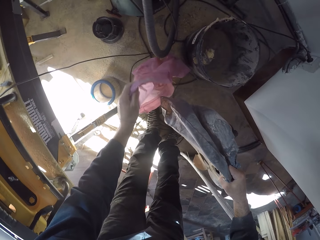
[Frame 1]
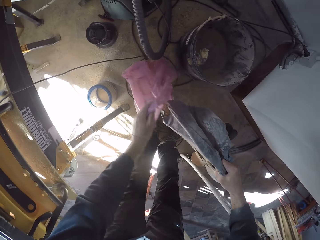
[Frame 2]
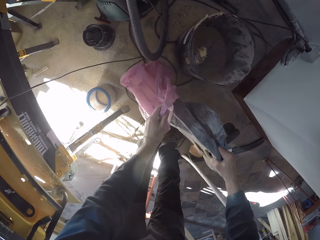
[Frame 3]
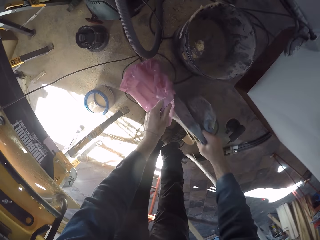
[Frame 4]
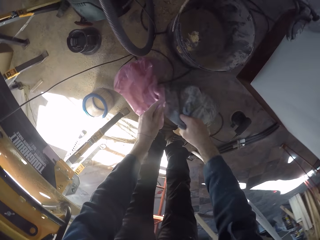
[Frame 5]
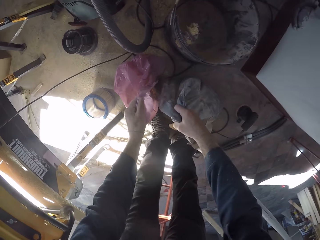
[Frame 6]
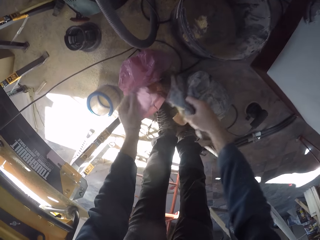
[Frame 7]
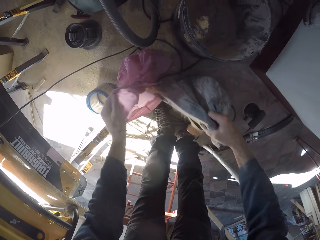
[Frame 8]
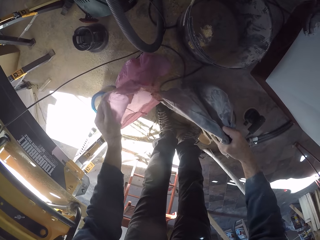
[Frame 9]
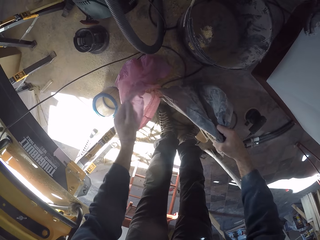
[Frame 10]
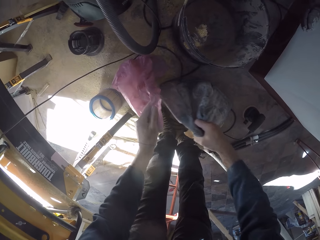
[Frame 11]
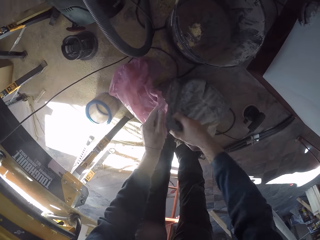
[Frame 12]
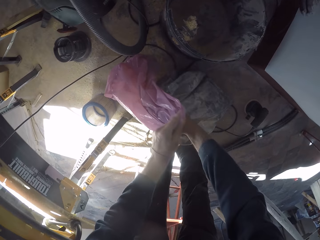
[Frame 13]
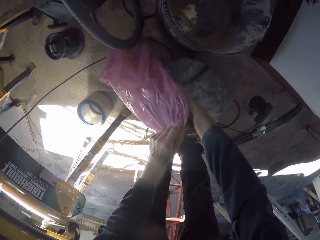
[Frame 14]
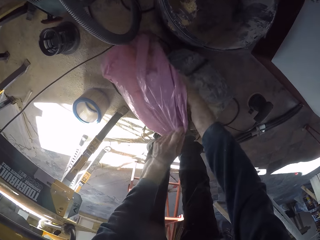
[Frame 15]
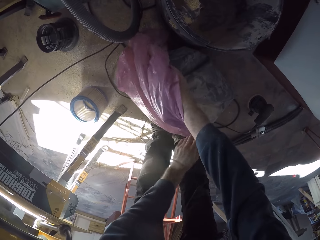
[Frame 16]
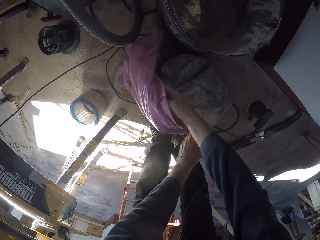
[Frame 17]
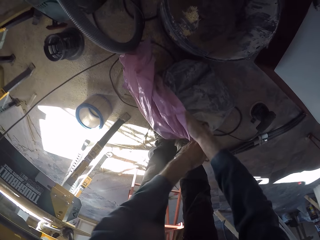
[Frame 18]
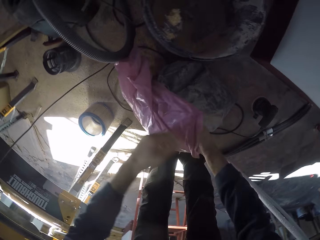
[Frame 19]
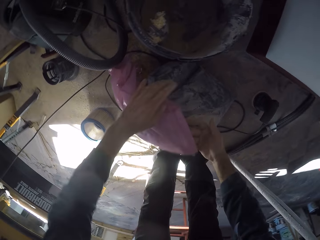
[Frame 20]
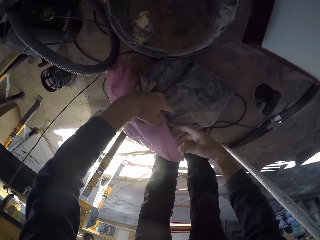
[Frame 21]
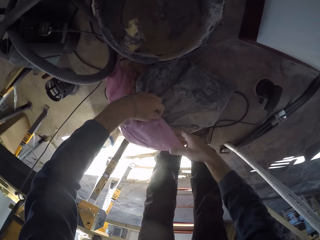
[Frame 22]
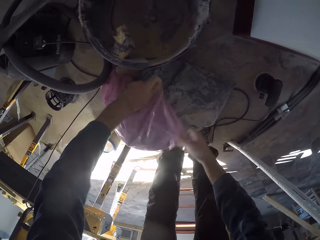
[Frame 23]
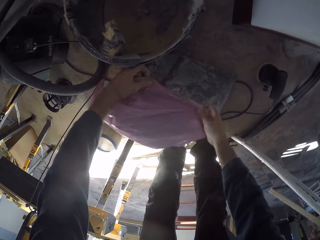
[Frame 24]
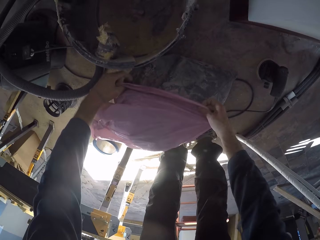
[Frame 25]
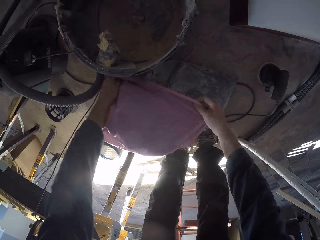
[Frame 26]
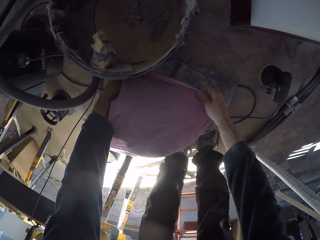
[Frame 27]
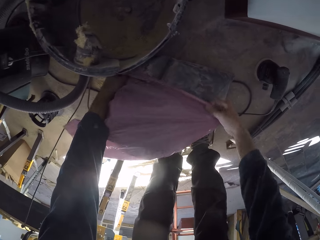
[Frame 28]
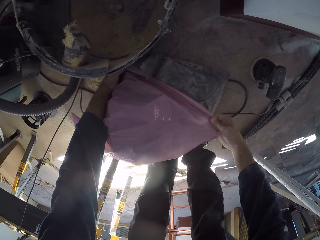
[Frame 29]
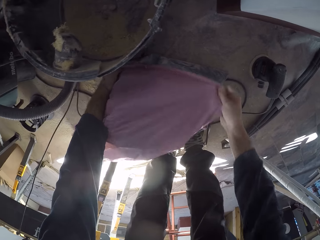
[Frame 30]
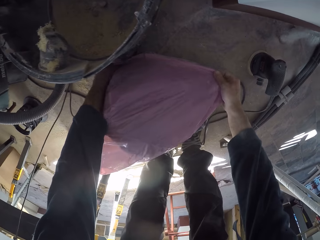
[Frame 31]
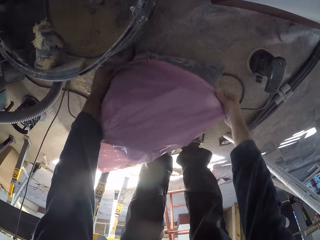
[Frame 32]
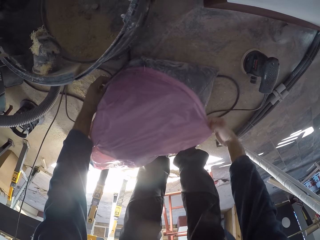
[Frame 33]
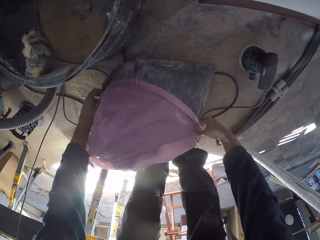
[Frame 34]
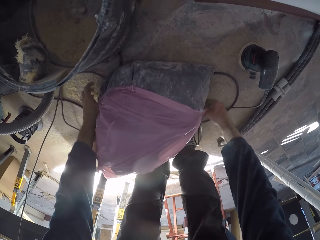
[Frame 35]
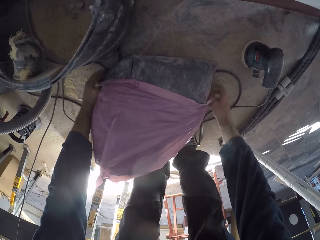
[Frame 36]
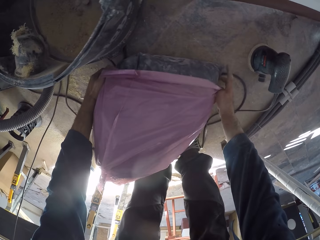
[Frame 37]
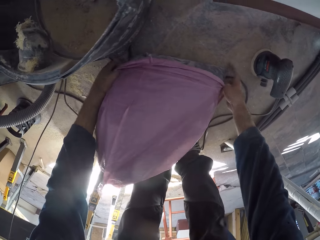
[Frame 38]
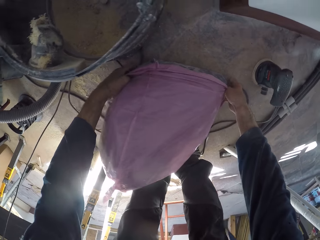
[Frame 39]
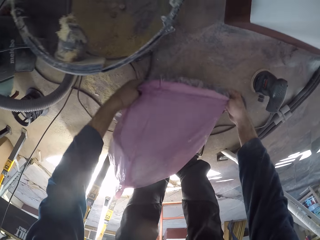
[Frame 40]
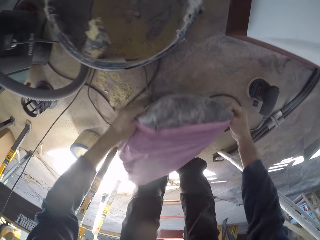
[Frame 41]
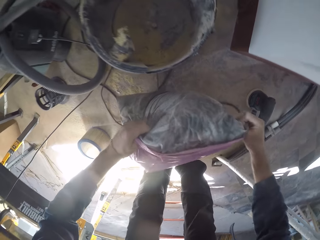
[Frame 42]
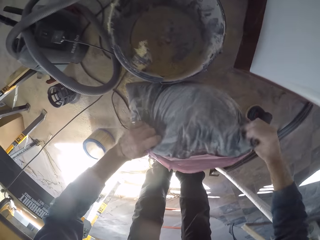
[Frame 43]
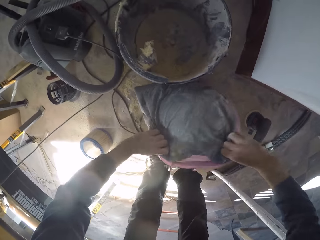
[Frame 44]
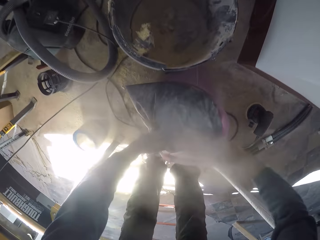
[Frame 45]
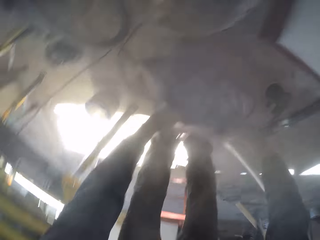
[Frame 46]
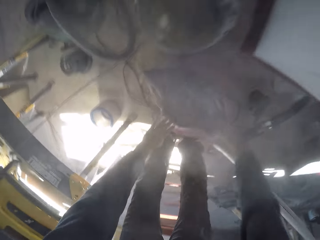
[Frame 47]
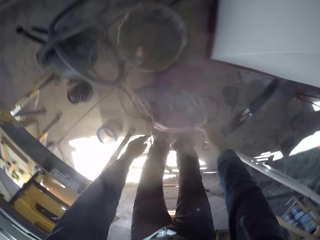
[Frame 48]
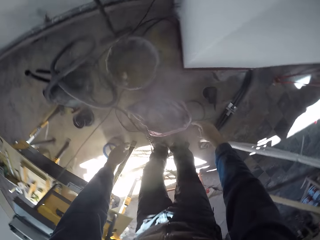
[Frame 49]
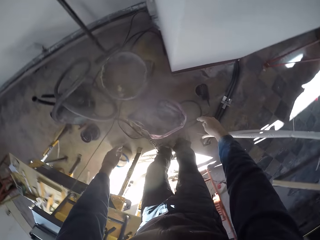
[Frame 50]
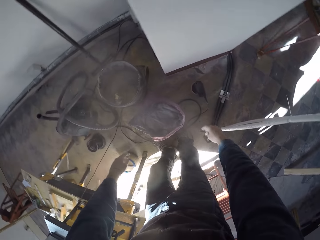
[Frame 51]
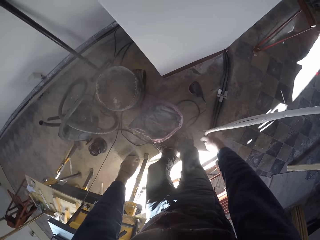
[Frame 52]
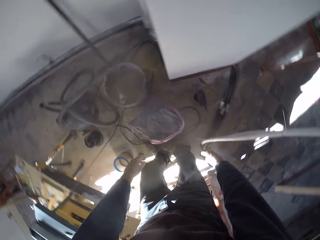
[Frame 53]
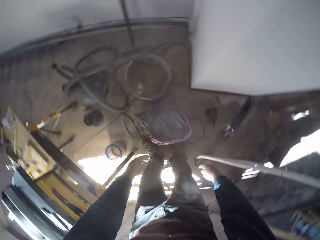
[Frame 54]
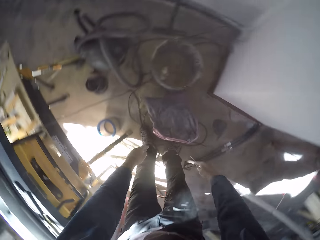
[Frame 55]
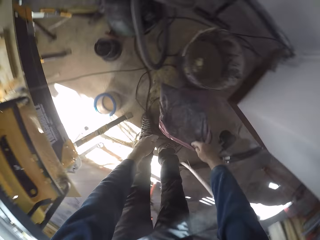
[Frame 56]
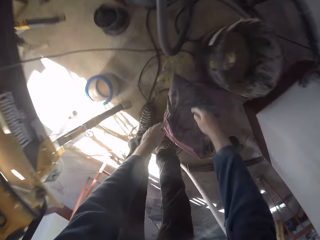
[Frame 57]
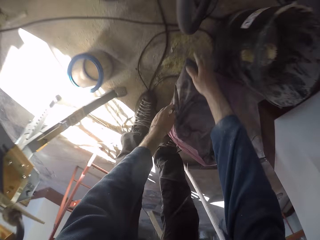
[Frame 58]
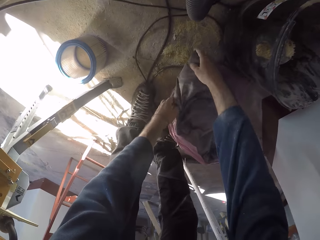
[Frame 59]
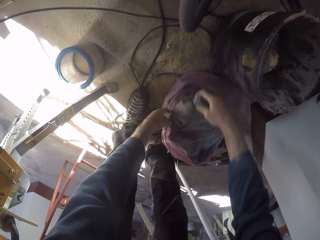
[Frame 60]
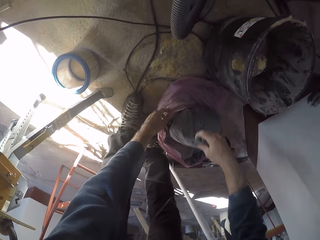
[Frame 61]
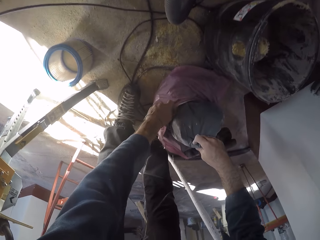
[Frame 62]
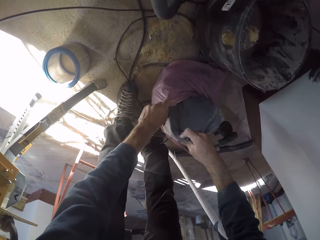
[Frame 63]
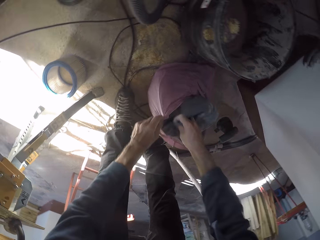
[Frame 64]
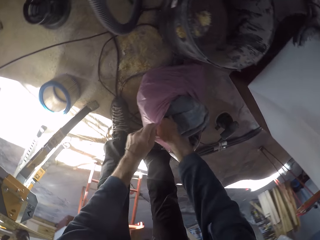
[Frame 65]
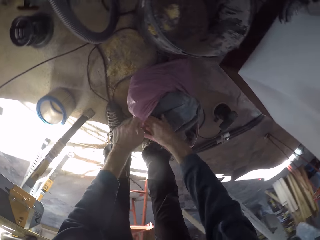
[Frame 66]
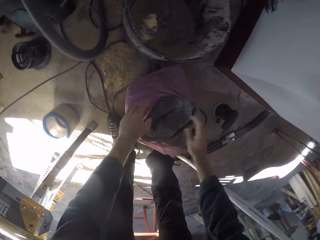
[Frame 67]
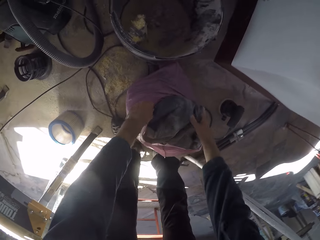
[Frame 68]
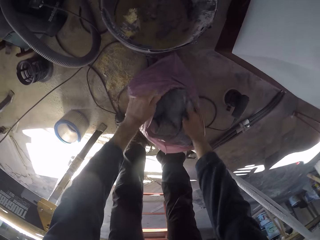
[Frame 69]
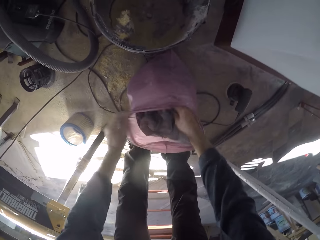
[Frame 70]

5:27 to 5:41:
The camera wearer drops the bag of dust or vacuum cleaner bag on the floor with his right hand. He covers the bag of dust with the nylon bag or plastic bag with both hands. He turns the bag of dust with both hands. He lifts the vacuum cleaner bag from the floor. He drops the bags on the floor with both hands. He pours dust into the plastic bag. He stands. He bends towards the plastic bag on the floor. He fits the bag of dust into the nylon bag with both hands. He holds the vacuum cleaner bag with his right hand.

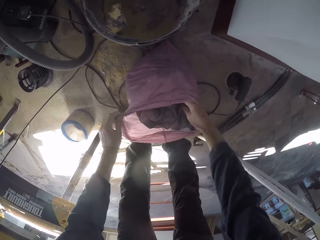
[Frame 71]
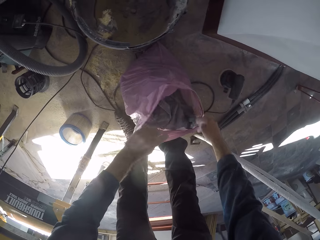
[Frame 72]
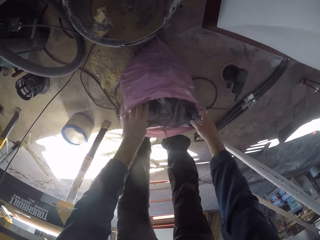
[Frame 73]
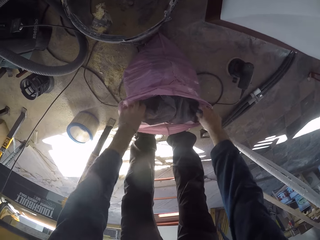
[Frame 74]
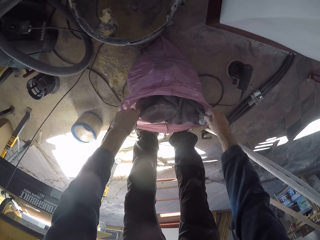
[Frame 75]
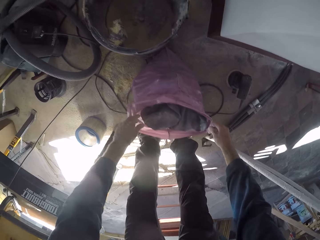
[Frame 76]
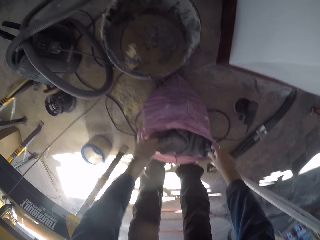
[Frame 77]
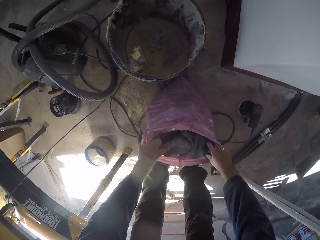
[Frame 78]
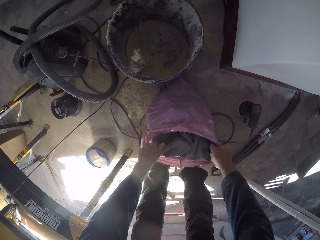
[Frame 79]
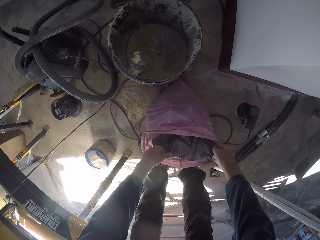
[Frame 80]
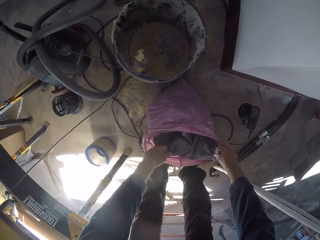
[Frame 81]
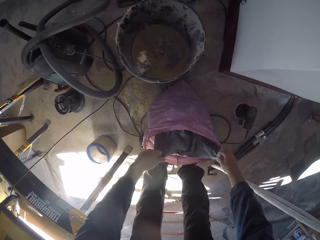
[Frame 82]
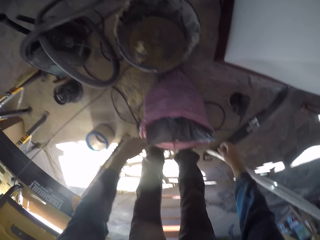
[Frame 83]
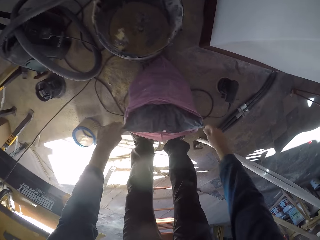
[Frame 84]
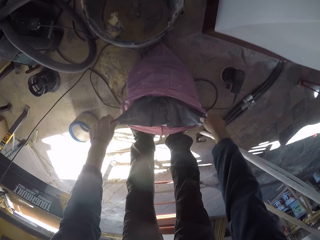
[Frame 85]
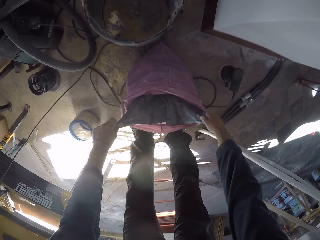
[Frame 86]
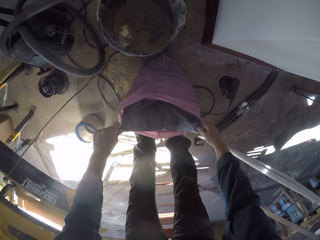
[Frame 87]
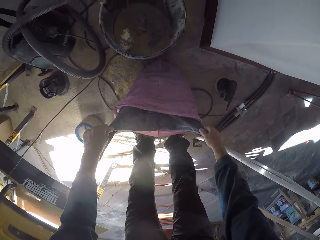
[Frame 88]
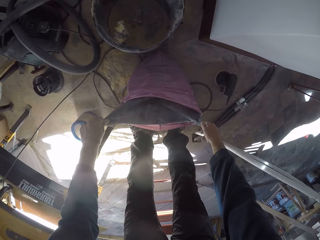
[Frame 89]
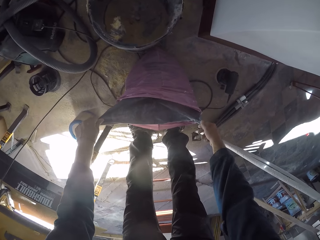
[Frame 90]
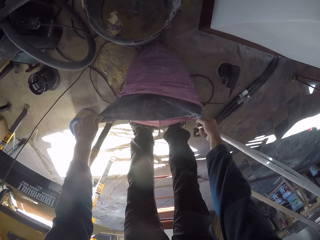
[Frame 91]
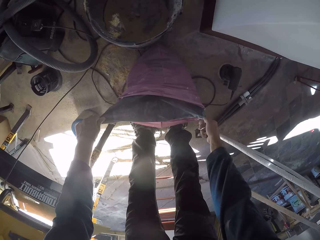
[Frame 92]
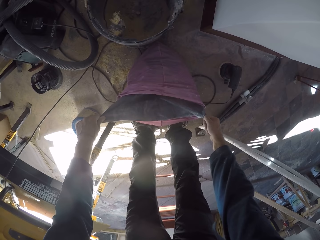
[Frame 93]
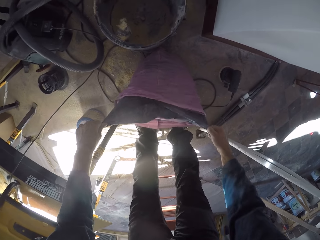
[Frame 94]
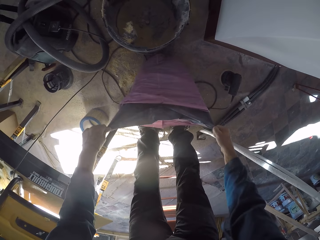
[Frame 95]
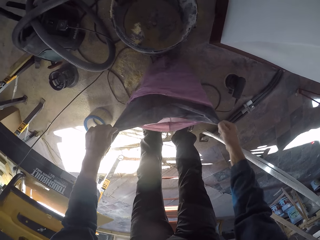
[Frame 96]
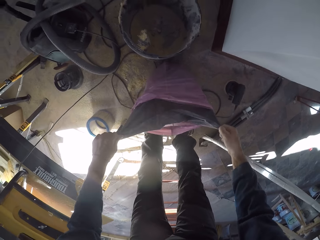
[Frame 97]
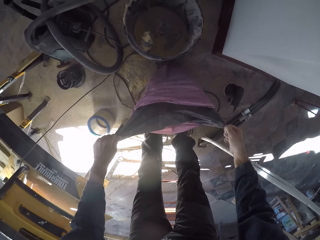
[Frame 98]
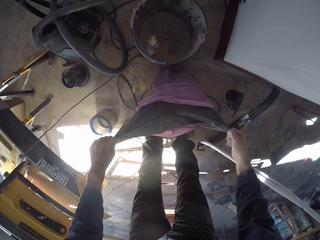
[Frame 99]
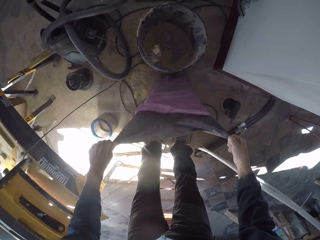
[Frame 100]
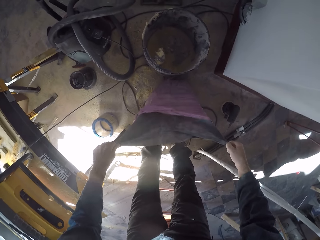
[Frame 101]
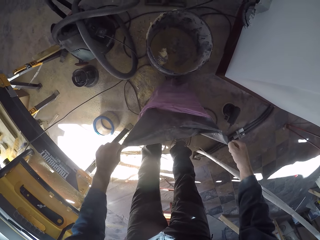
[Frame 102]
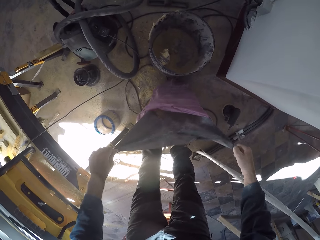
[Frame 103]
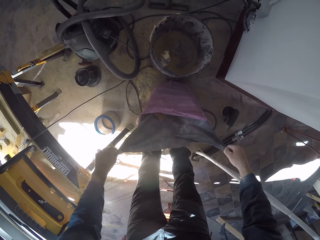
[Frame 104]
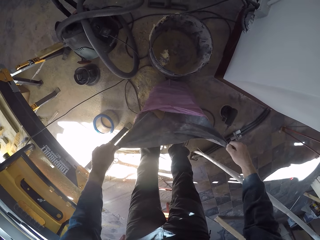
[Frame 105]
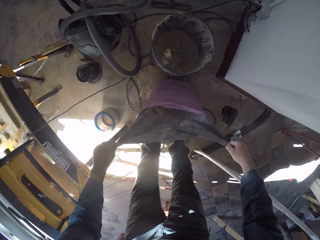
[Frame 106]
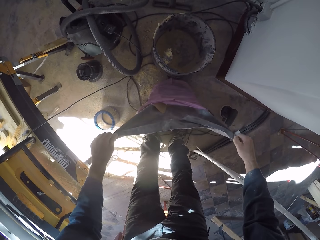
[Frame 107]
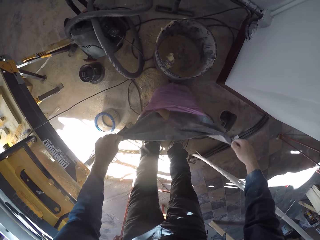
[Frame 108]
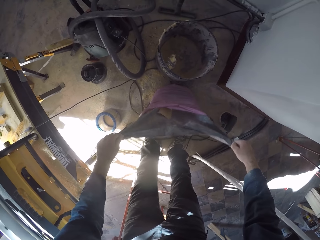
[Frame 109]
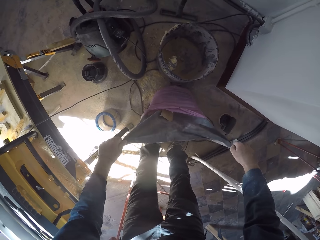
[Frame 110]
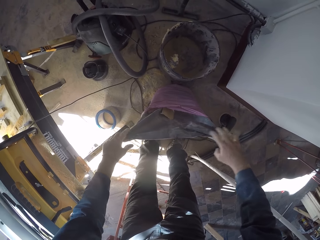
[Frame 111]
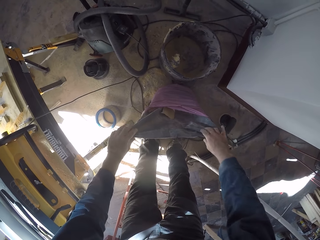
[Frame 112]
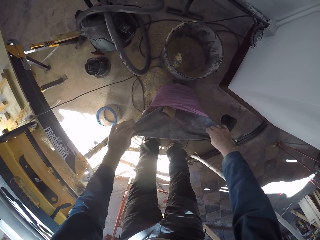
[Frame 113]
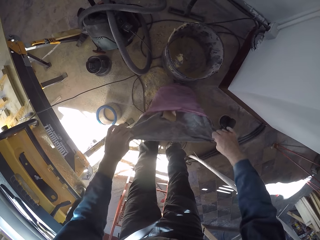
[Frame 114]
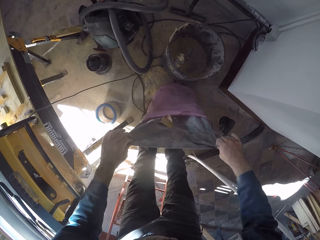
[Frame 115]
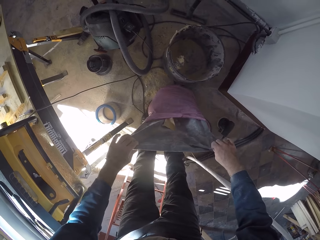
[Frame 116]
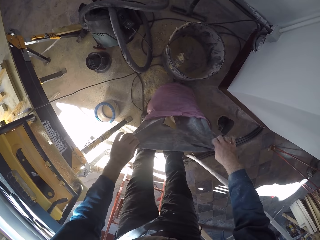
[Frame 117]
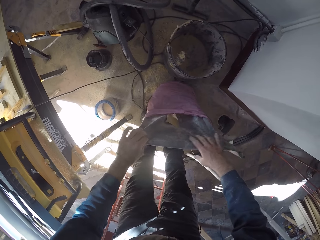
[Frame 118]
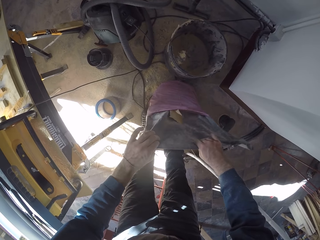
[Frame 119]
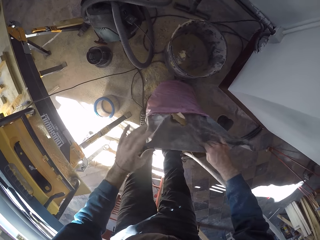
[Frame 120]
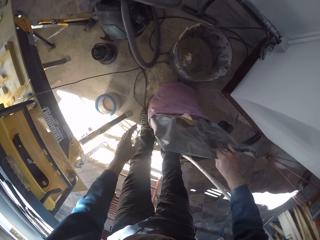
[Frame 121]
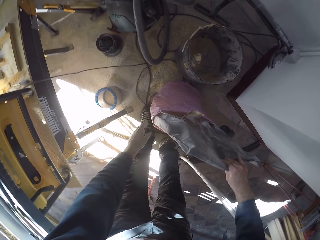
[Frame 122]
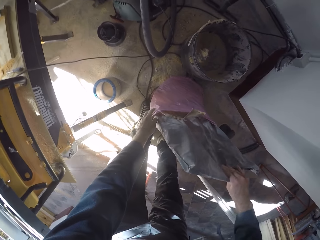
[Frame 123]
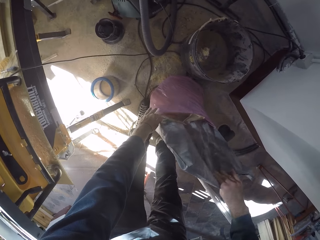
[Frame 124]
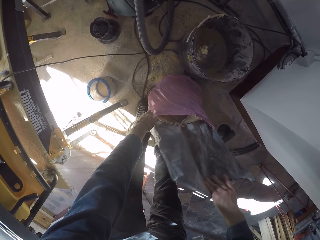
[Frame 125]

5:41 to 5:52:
The camera wearer fits the vacuum cleaner bag or bag of dust into the plastic bag or nylon bag. He empties the bag of dust into the nylon bag with both hands. He holds the vacuum cleaner bag with both hands. He pours dust into the plastic bag.
